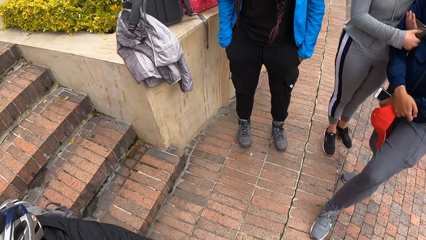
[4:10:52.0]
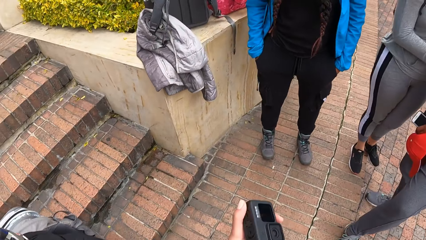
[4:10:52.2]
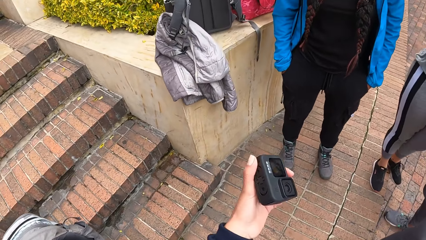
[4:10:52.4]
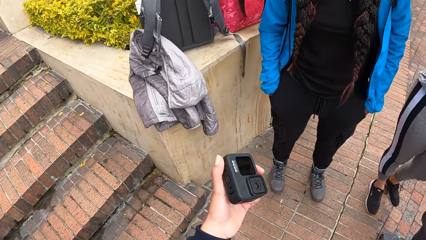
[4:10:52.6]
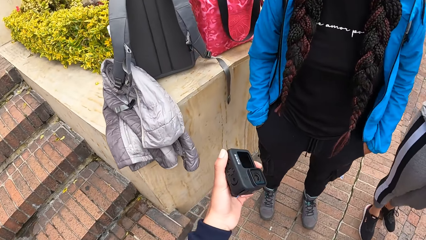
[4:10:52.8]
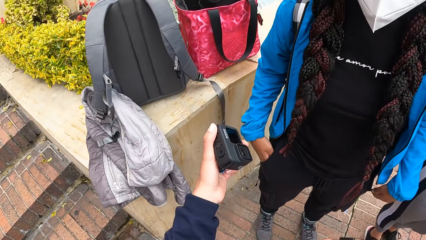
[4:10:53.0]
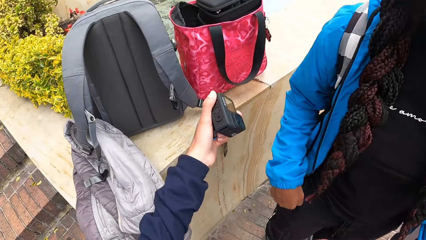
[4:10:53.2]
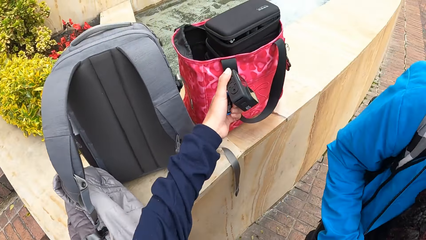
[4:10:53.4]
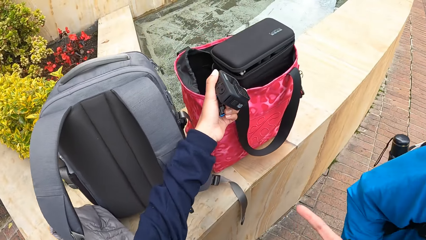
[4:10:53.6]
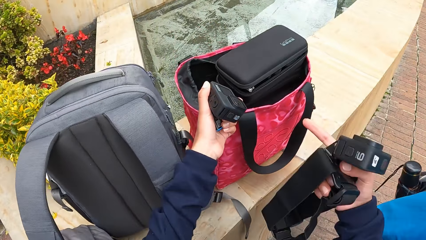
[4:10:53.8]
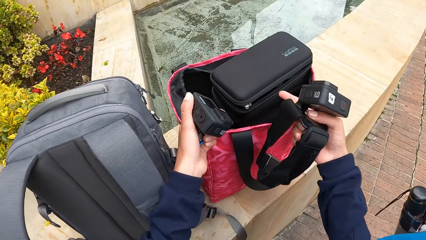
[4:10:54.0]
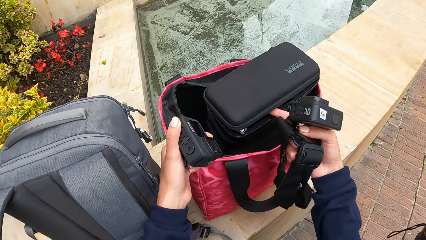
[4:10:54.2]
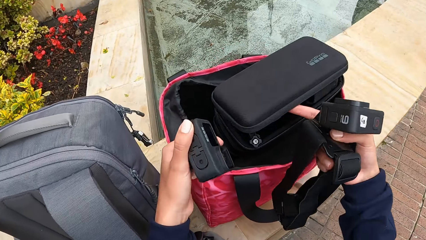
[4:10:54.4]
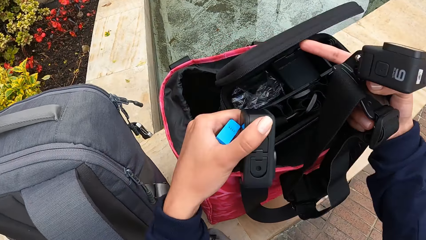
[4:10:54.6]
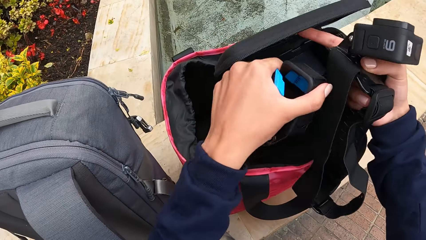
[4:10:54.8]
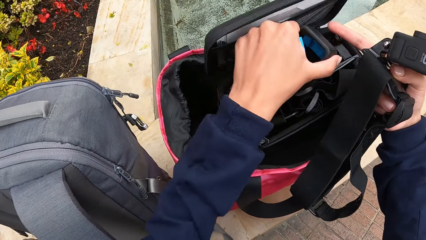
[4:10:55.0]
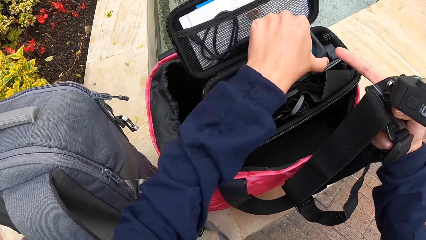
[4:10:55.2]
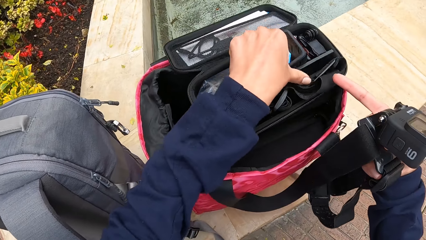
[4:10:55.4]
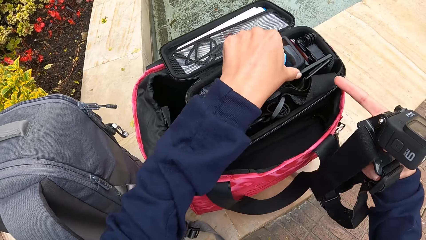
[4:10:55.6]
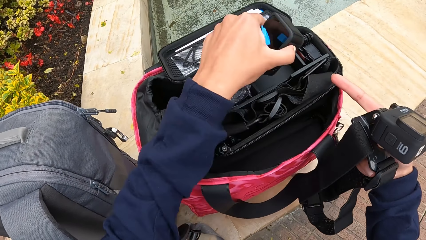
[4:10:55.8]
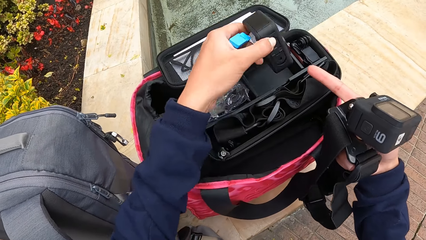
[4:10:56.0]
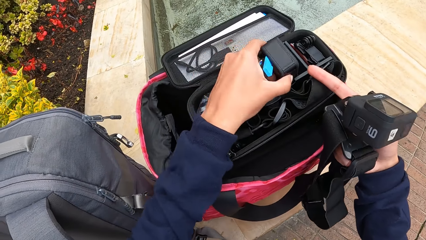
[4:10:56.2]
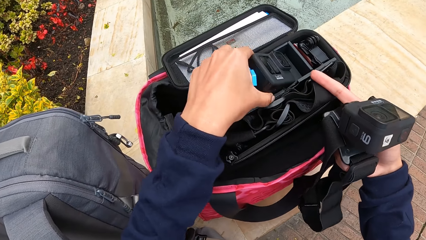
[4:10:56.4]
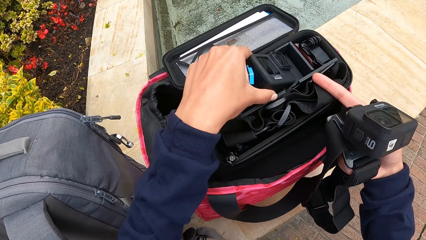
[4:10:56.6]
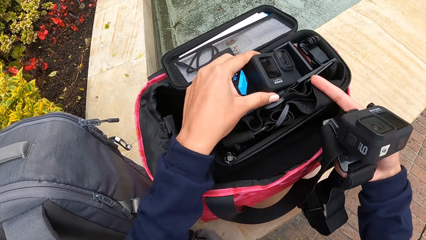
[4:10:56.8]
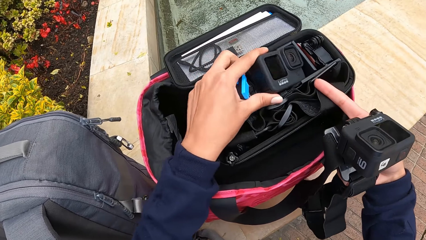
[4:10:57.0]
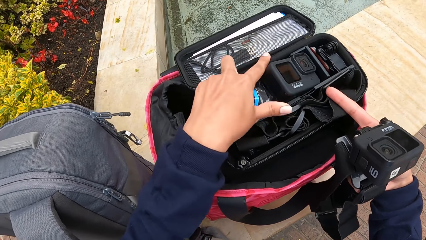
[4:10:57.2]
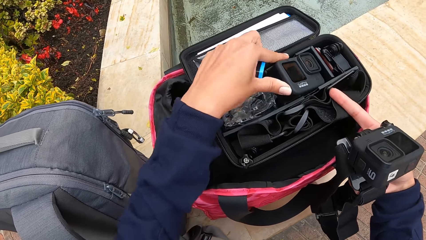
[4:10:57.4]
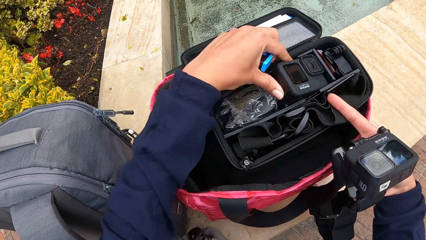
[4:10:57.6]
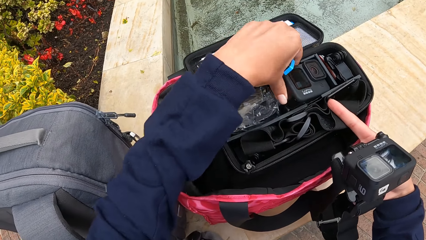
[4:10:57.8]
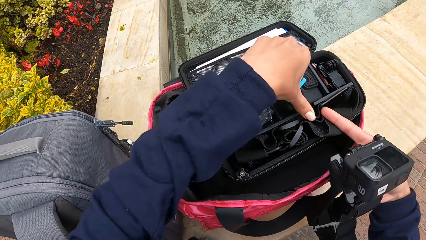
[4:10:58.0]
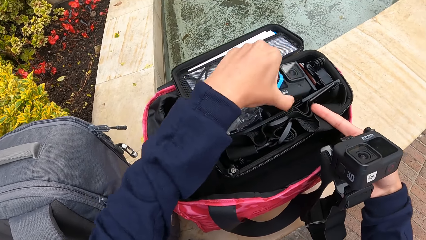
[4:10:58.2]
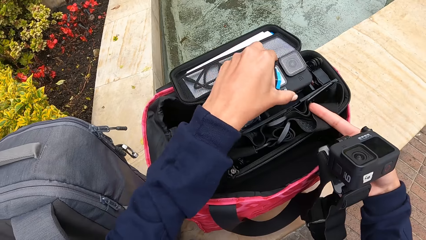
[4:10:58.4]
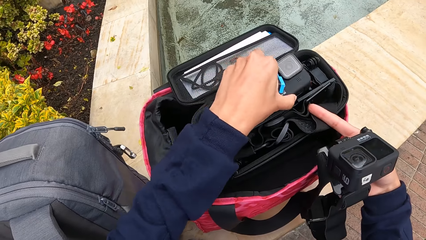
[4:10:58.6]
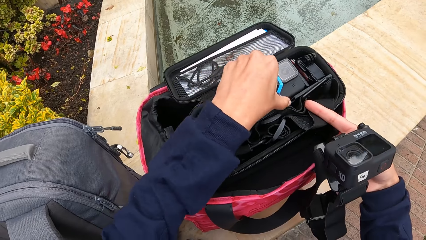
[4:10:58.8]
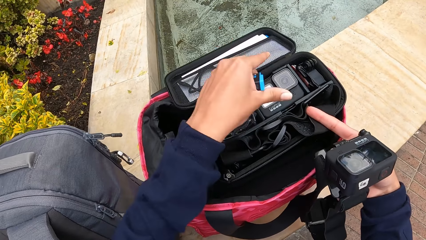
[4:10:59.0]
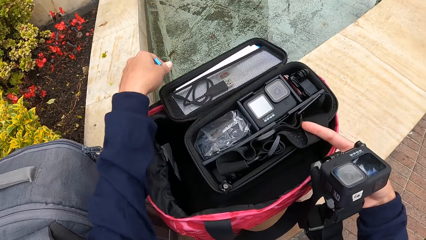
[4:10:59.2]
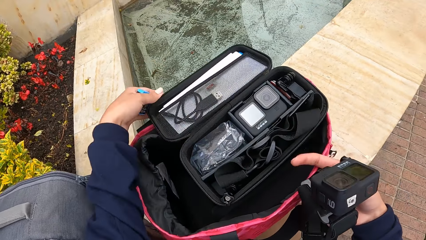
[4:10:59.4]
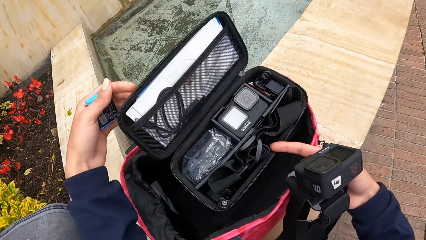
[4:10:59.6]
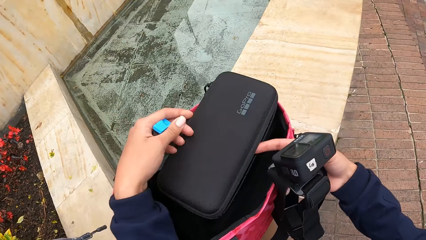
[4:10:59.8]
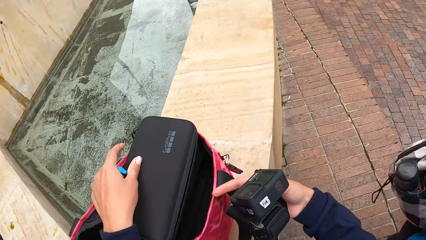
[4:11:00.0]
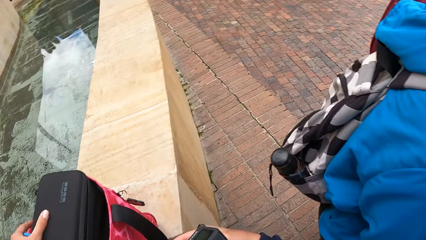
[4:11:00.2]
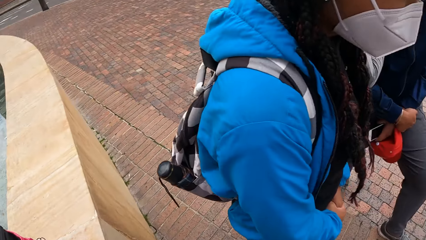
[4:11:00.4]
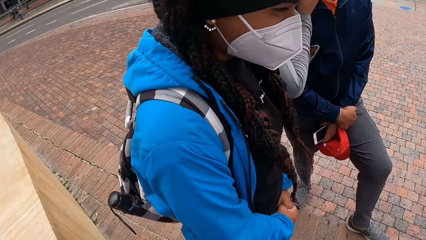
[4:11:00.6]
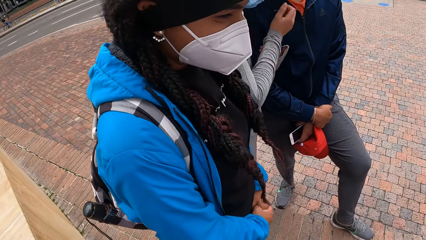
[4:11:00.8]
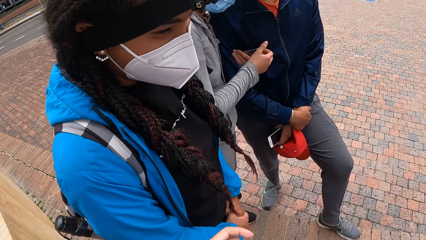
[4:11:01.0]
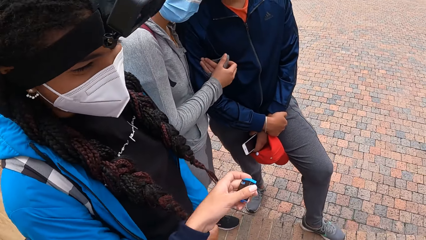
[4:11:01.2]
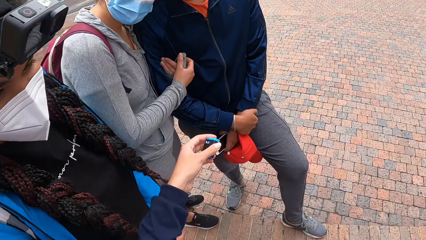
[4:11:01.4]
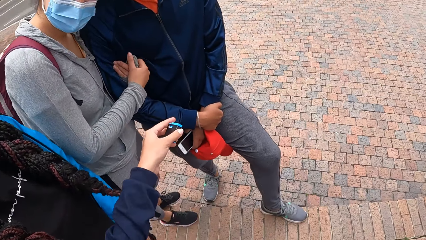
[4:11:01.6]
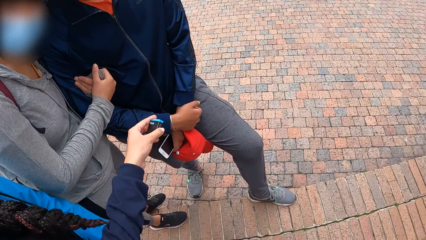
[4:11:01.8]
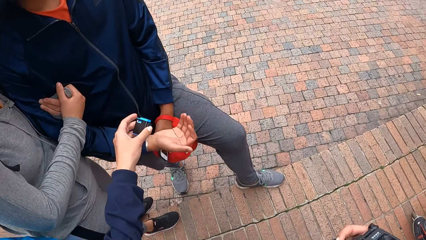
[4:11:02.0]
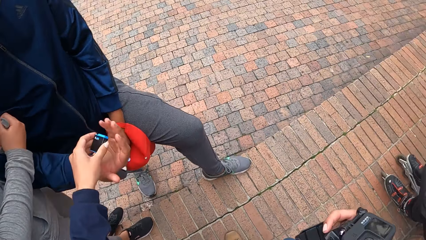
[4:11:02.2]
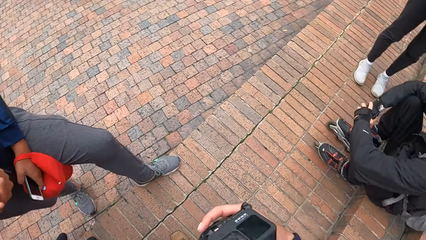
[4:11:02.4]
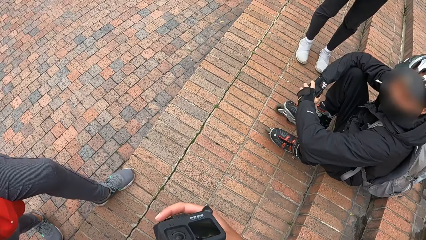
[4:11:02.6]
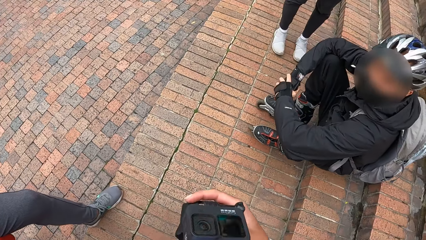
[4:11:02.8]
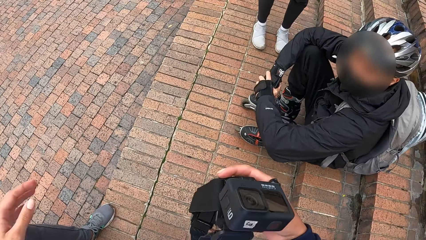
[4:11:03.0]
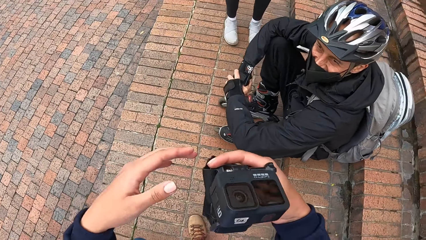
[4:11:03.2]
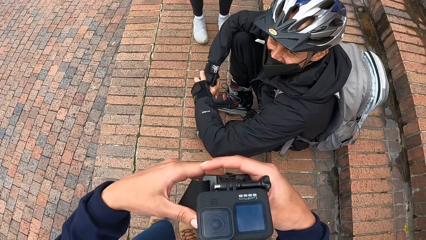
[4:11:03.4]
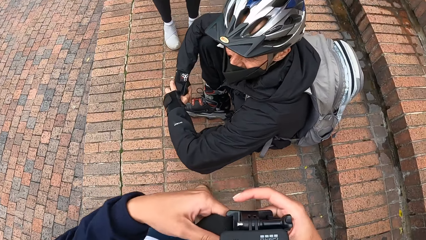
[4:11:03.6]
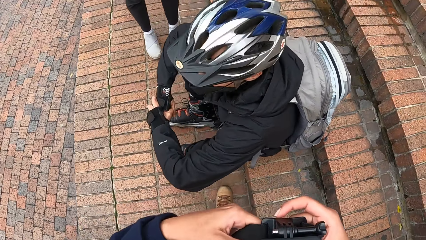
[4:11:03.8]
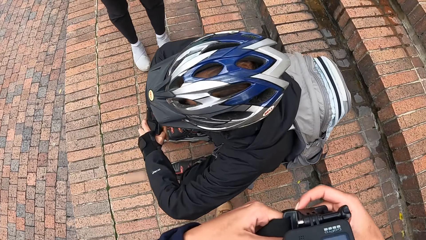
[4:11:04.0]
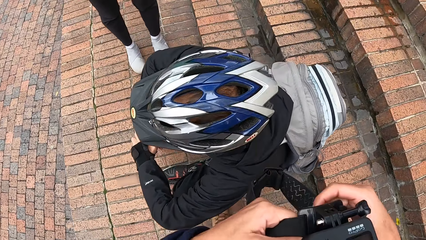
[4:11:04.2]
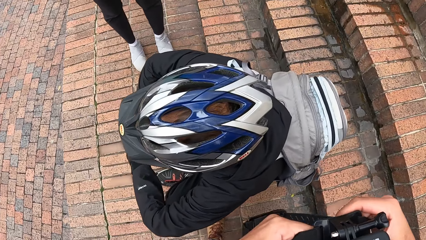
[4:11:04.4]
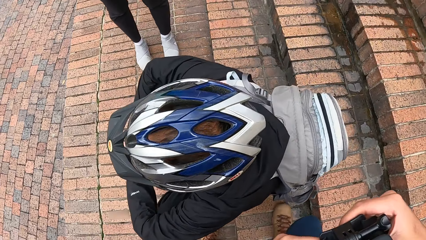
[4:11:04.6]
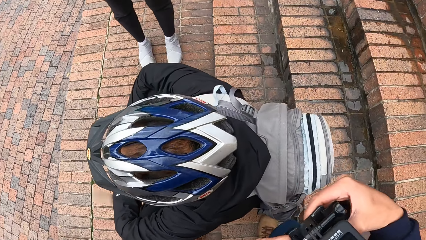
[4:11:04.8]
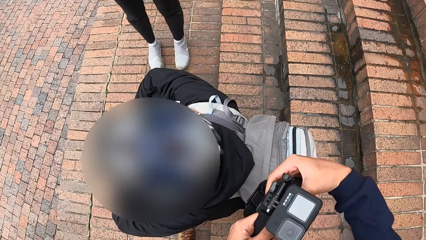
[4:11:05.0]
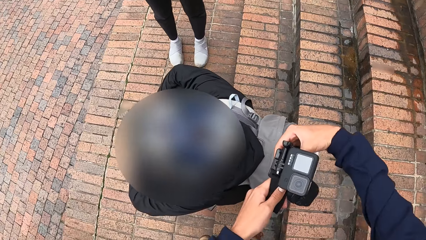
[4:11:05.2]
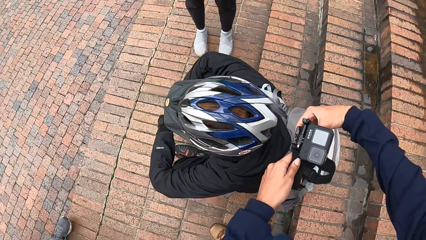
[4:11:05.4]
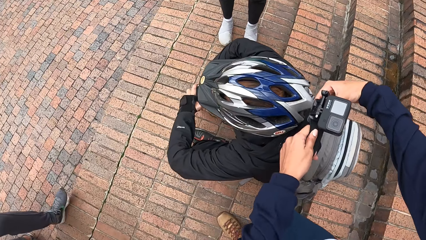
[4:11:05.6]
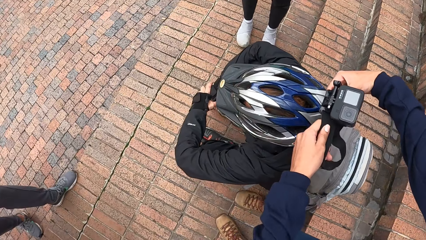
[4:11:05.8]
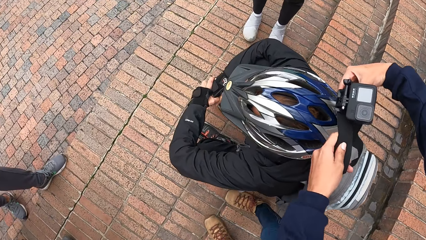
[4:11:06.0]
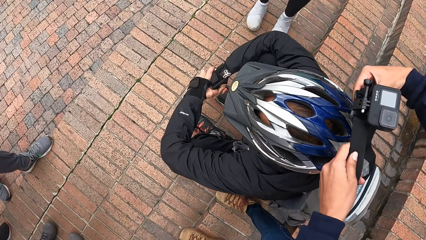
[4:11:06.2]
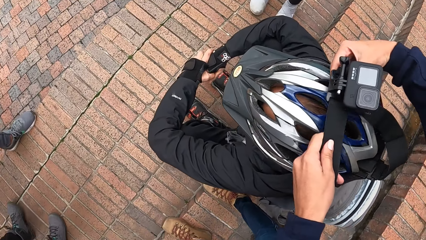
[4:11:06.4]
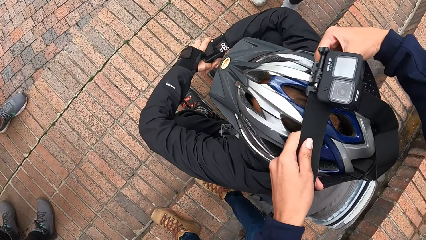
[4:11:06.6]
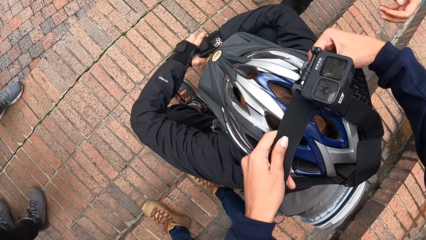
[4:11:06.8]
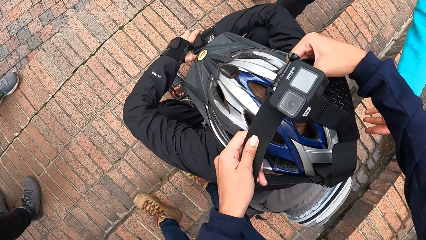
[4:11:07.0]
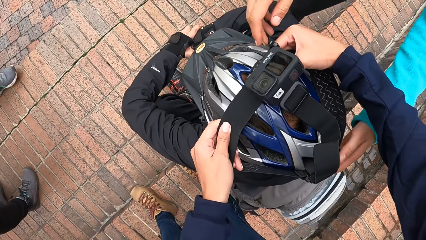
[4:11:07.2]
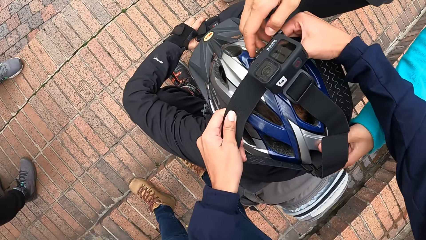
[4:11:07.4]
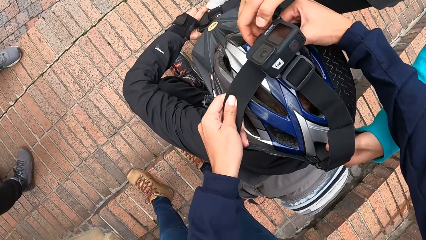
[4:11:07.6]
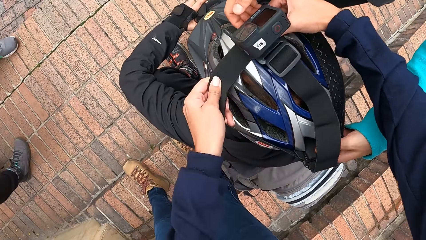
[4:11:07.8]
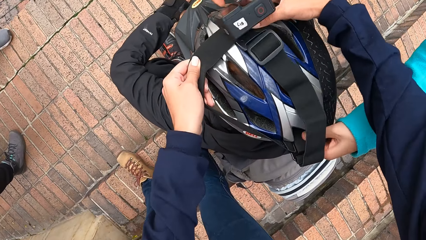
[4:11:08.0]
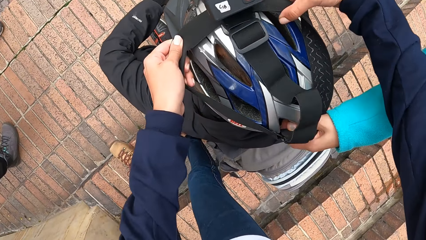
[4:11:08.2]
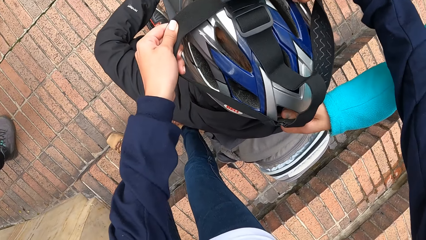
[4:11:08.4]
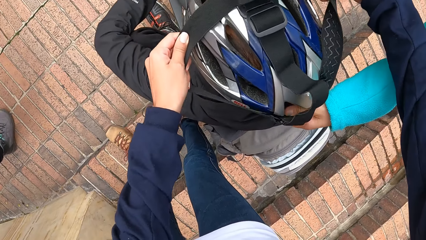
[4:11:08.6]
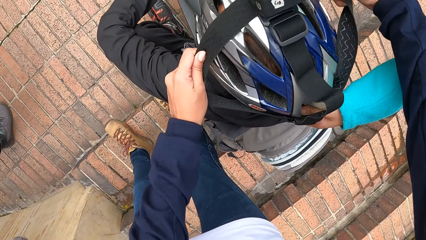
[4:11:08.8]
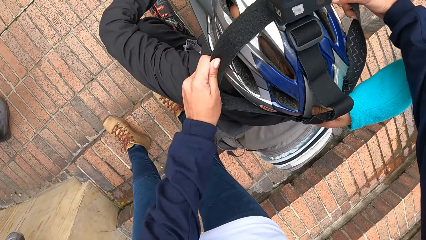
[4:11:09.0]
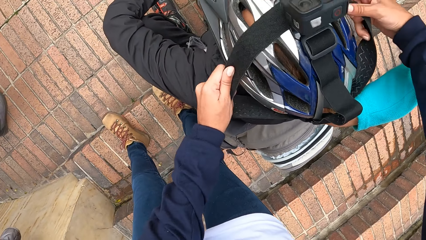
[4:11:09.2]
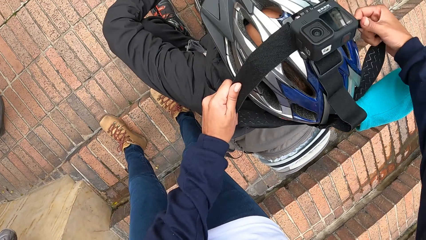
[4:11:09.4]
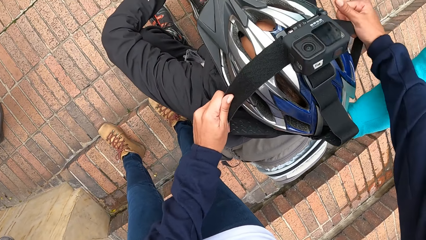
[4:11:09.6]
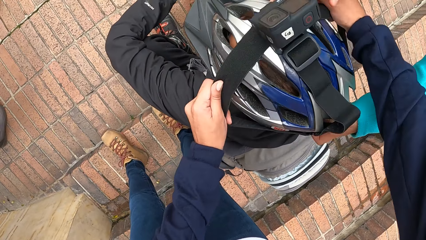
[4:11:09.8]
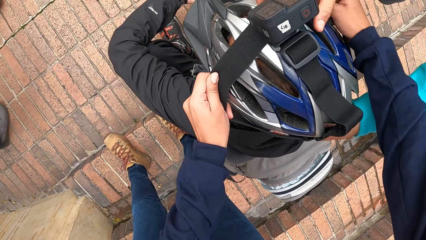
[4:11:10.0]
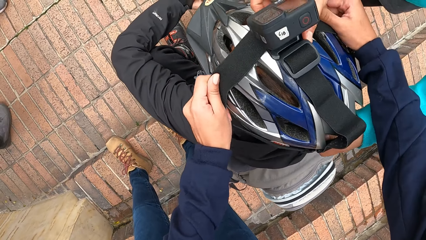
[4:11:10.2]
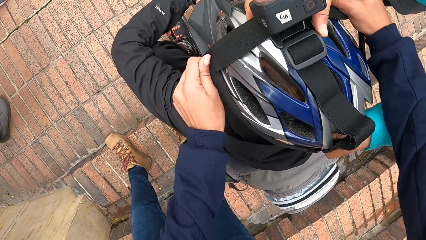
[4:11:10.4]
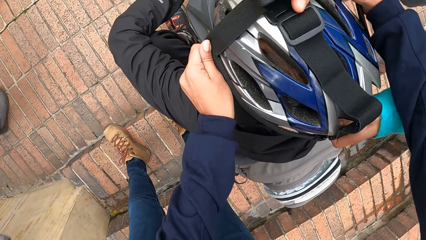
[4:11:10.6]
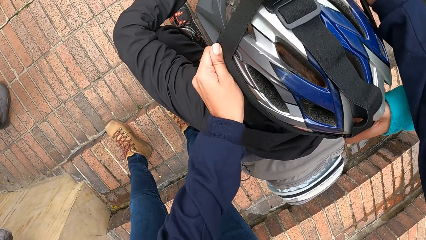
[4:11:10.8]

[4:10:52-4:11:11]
The camera wearer walks towards the bag on the pavement. She puts camera accessories in the bag. She opens the camera case with her right index finger. She adjusts the camera inside the case with her left hand. She closes the case with her left hand. She drops the battery in a man's right hand. A lady gives the man camera film. The camera wearer puts the camera on another man's helmet with both hands. The woman adjusts the camera on the helmet with both hands and puts the camera on the other man.
